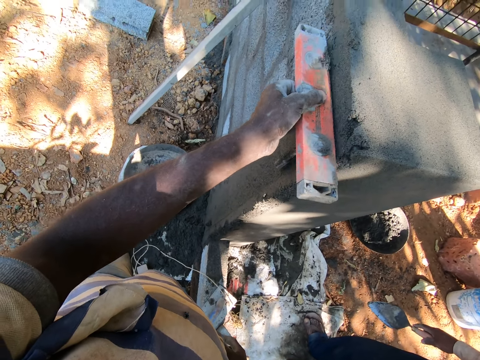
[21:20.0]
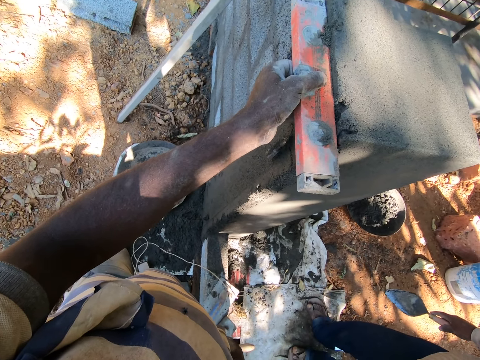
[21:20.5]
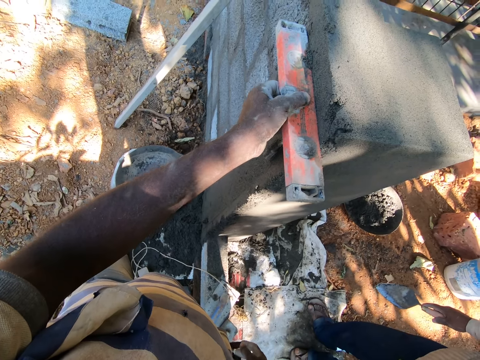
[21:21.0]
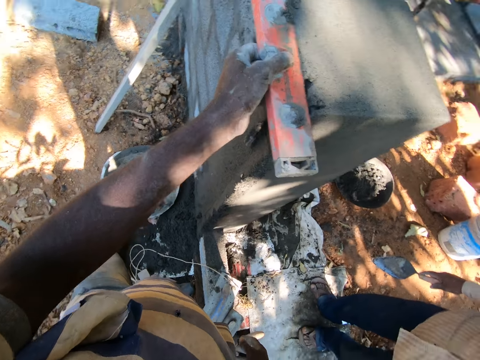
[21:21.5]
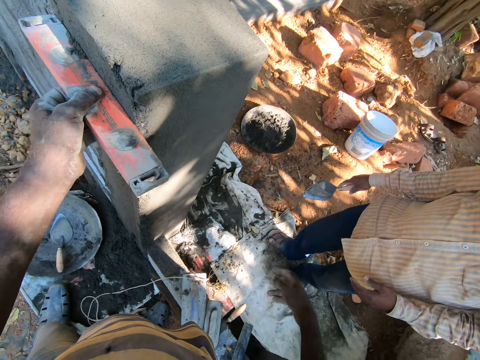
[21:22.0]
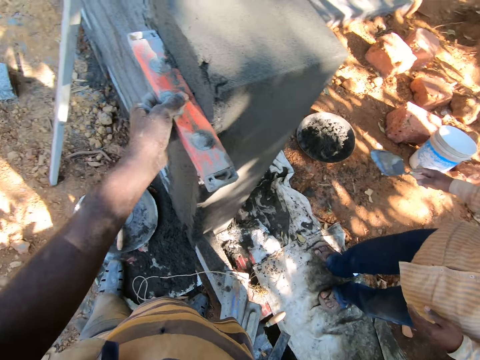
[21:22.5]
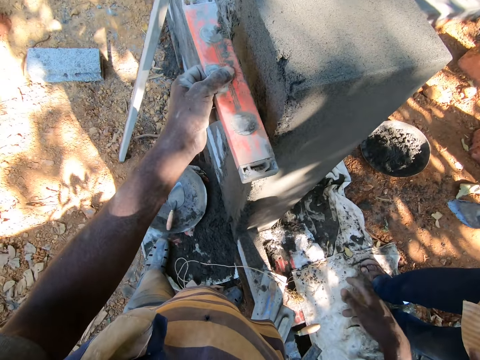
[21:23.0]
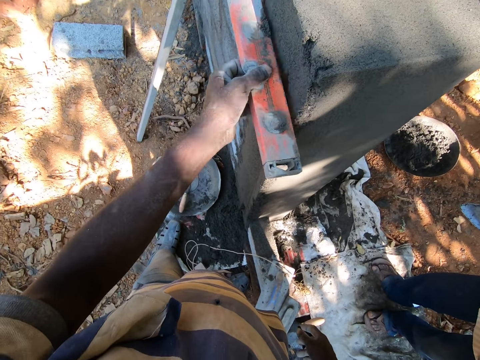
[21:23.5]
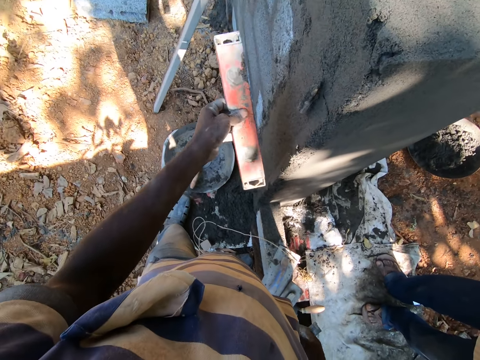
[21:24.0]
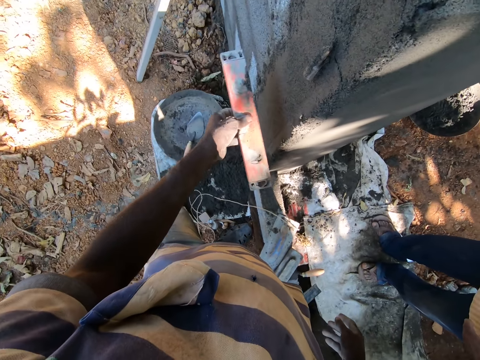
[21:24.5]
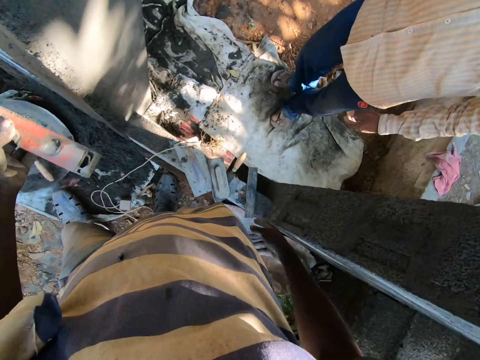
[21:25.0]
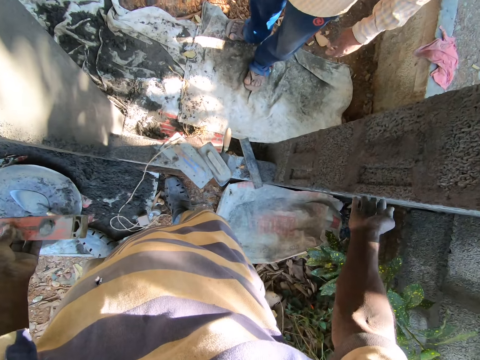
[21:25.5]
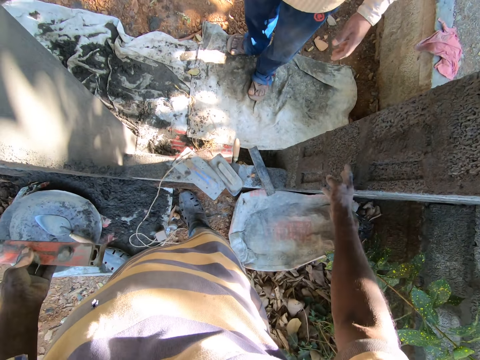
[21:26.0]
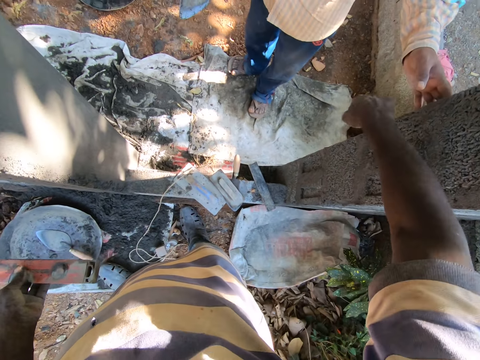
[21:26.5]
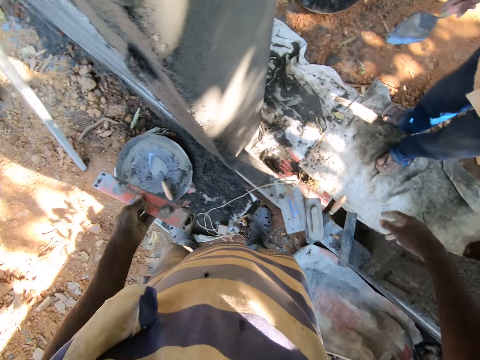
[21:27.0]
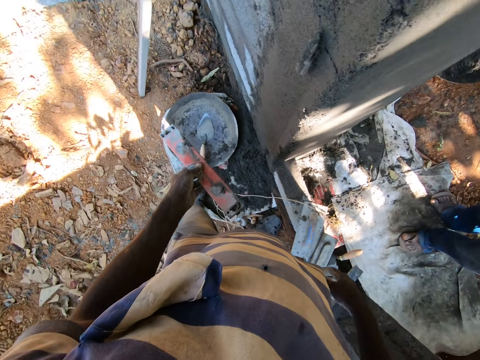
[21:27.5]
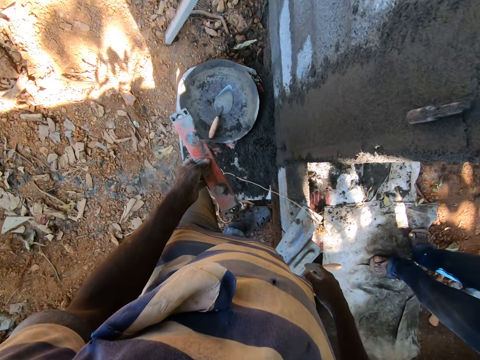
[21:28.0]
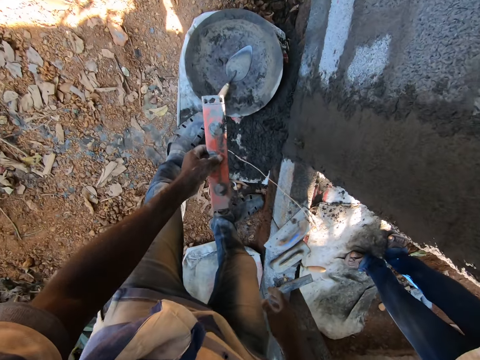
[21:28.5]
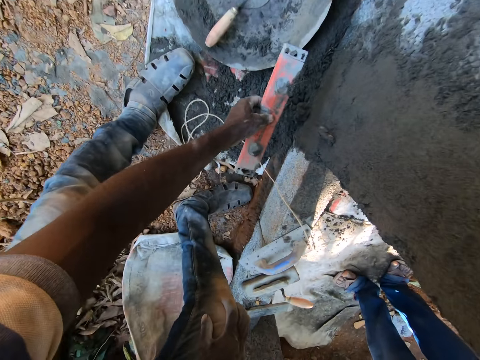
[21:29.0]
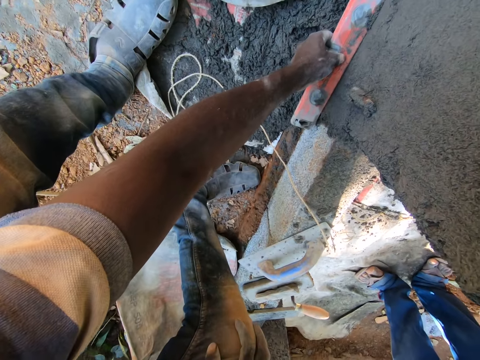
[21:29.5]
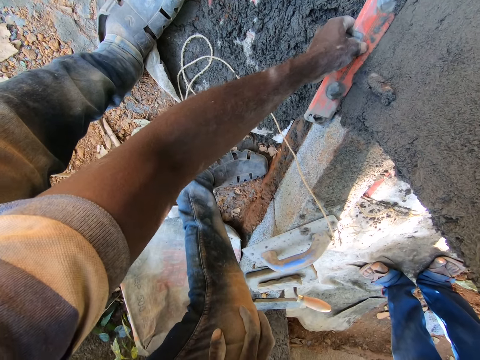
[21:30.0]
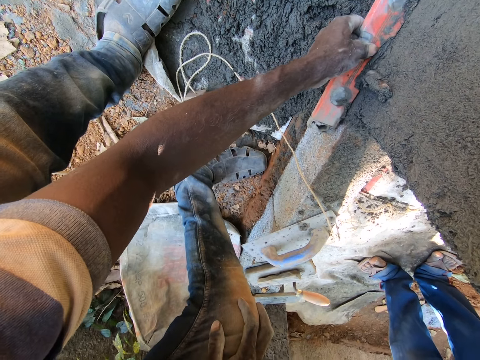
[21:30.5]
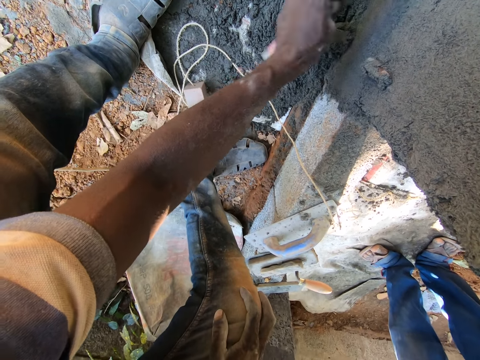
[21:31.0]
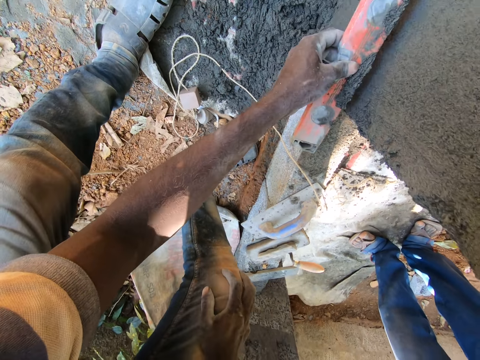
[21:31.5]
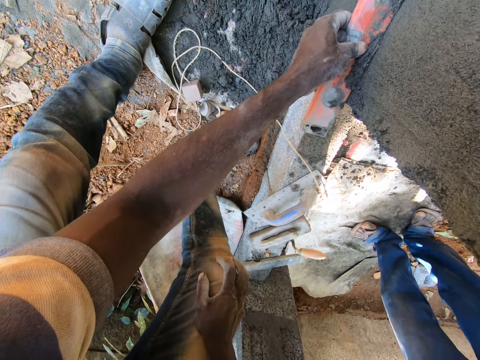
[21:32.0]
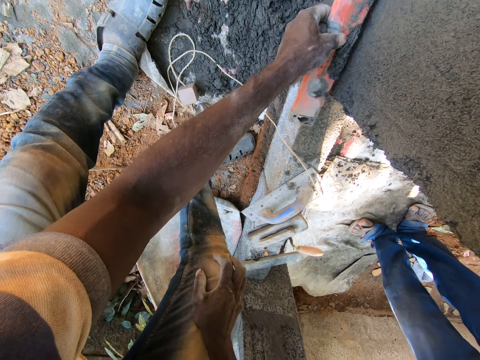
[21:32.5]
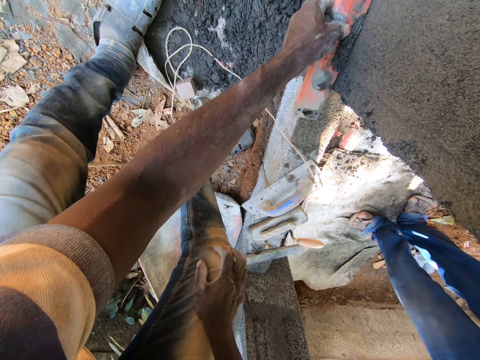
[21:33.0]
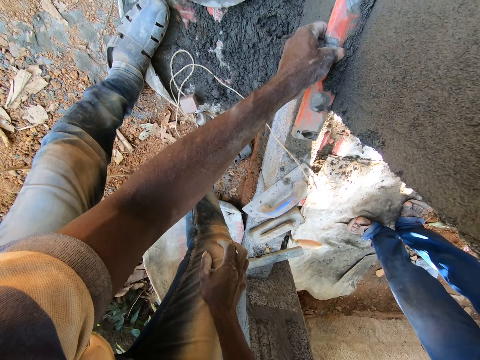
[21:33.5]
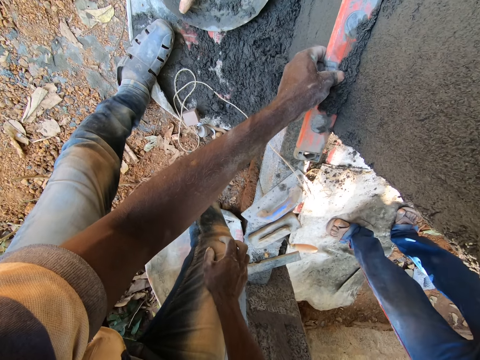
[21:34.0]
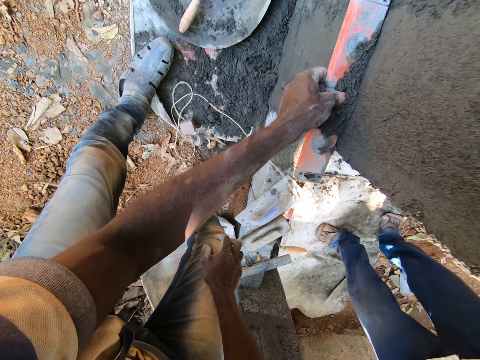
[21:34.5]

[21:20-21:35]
The camera wearer points his right hand. He lifts the spirit level from the wall with his left hand. A man places his left hand on the wall. The camera wearer touches the wall with his right hand. He scrapes cement from the wall with the spirit level with his left hand.

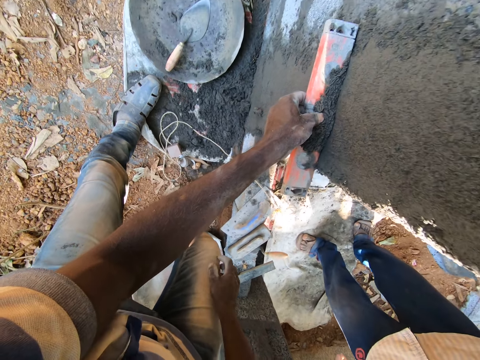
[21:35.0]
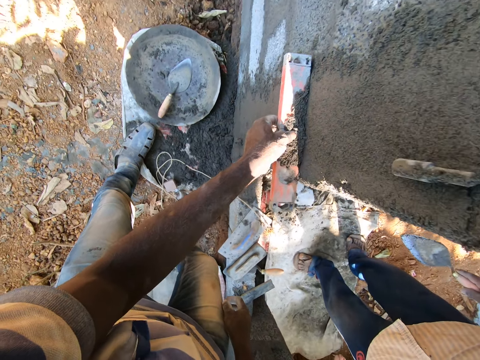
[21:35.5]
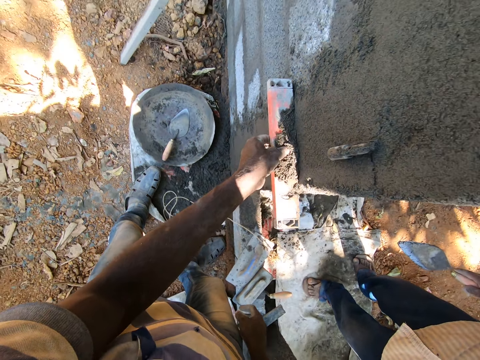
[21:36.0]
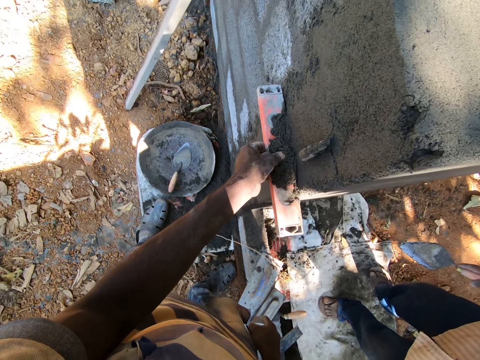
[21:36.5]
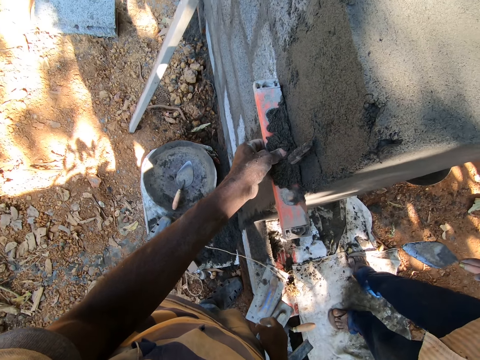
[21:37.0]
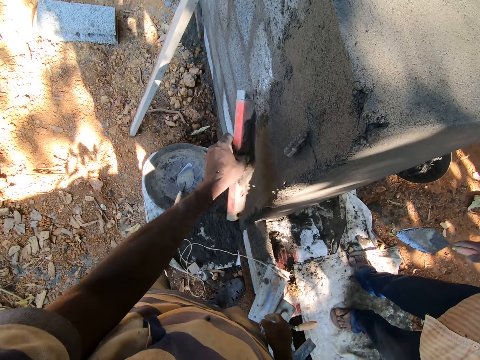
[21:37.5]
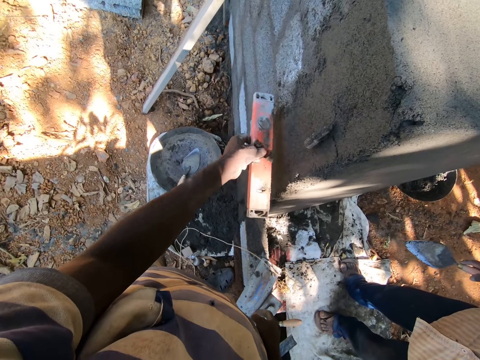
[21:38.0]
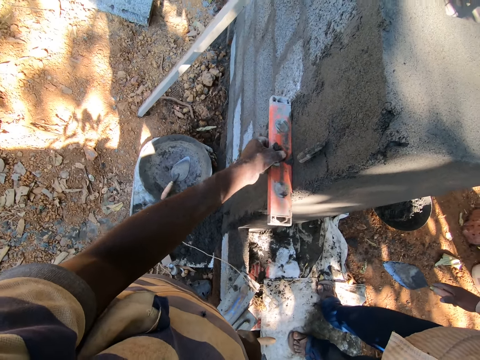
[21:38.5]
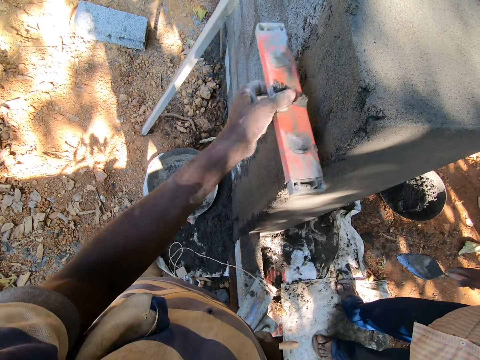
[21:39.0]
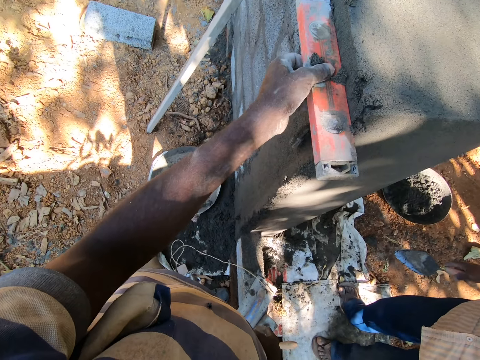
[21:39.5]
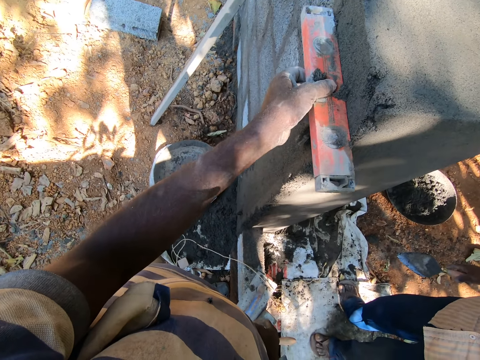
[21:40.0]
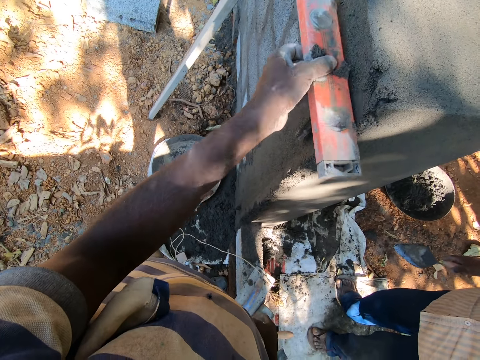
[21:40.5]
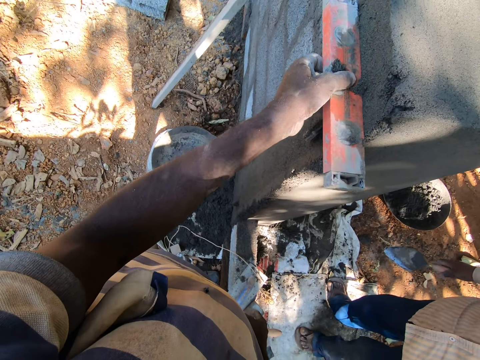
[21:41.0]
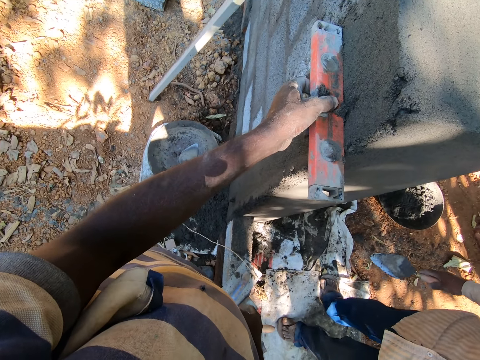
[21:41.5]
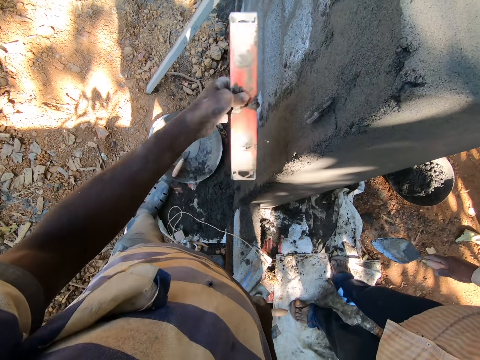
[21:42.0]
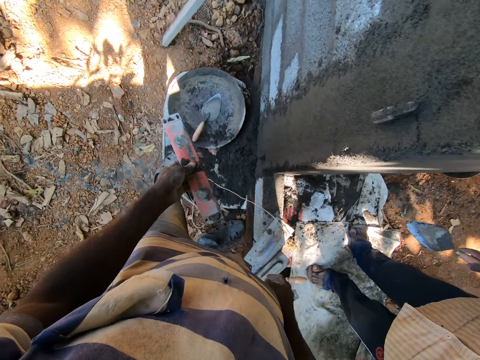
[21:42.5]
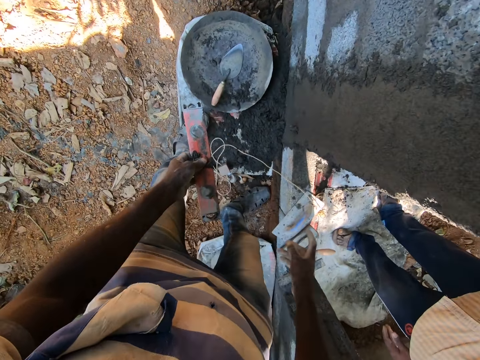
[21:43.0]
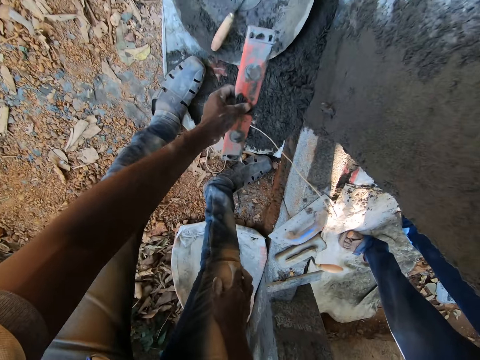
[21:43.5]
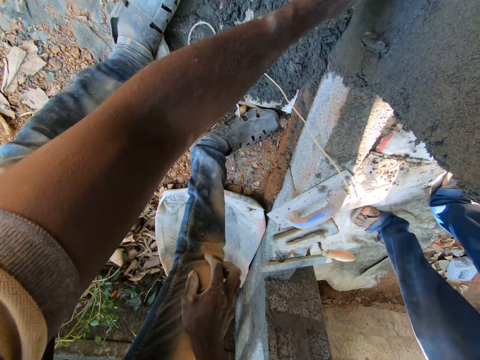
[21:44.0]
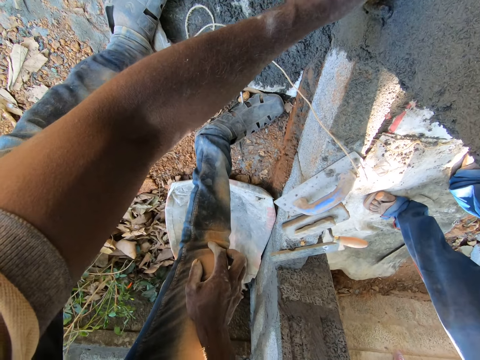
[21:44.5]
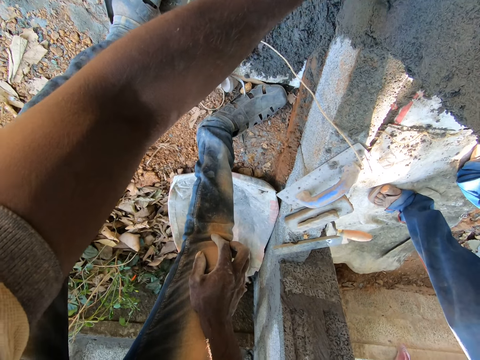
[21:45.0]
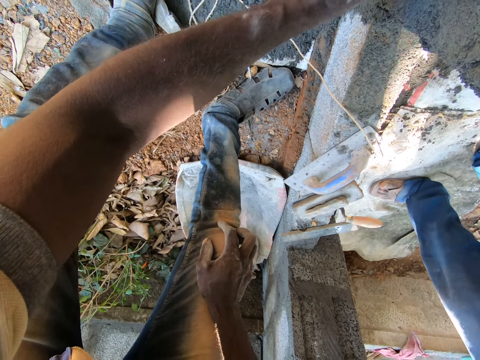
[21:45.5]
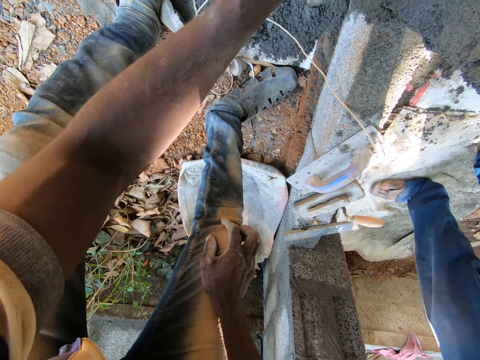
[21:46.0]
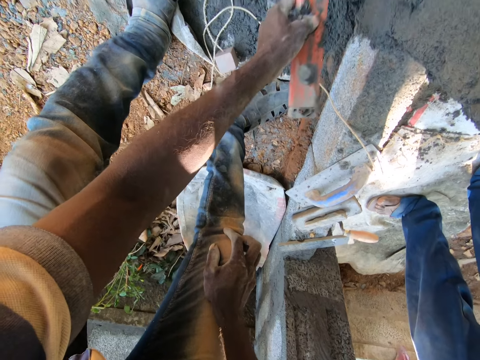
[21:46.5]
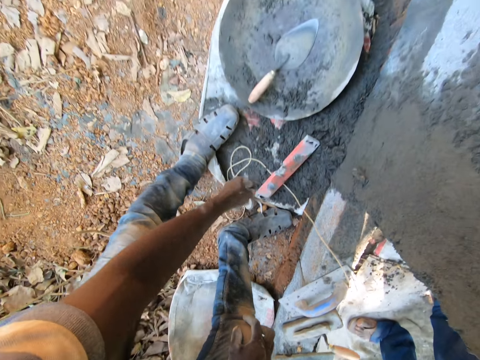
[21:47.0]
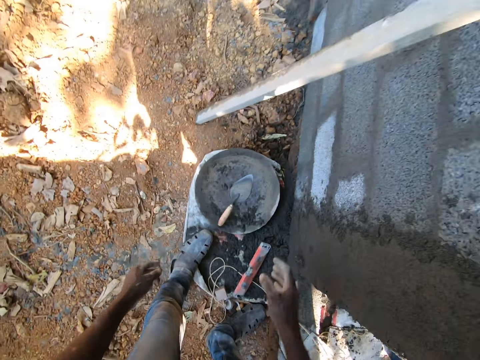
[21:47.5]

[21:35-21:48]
The camera wearer lifts the spirit level from the wall with his left hand. He scrapes cement from the wall with the spirit level with his left hand. He drops the spirit level on the ground with his left hand.
